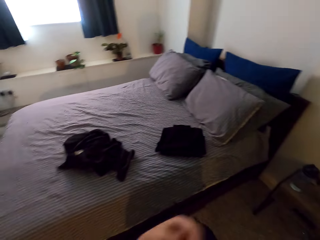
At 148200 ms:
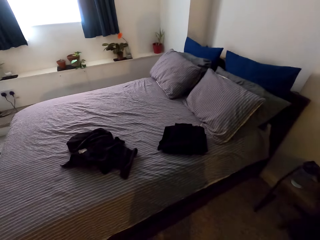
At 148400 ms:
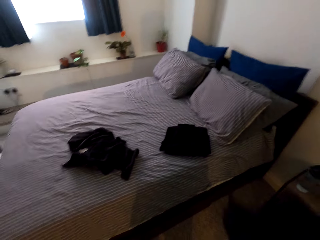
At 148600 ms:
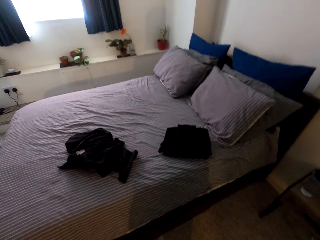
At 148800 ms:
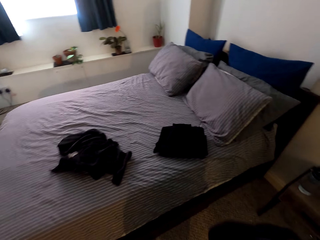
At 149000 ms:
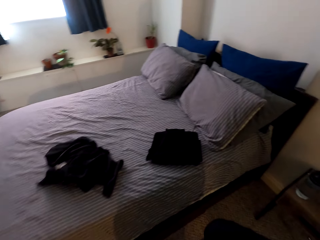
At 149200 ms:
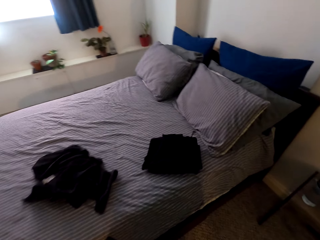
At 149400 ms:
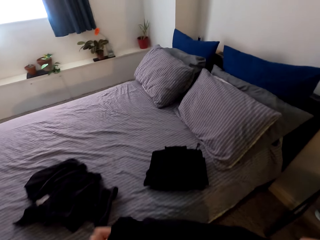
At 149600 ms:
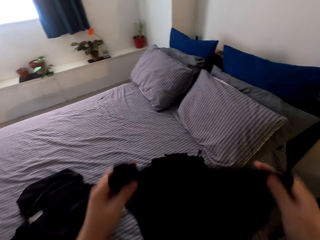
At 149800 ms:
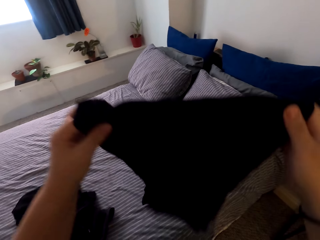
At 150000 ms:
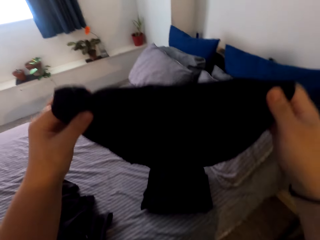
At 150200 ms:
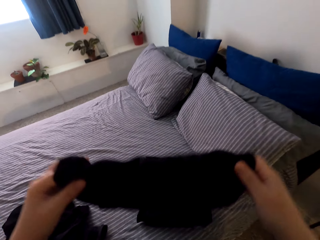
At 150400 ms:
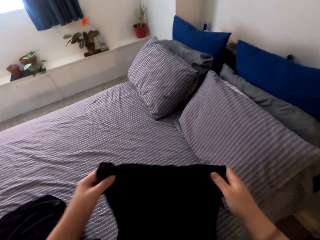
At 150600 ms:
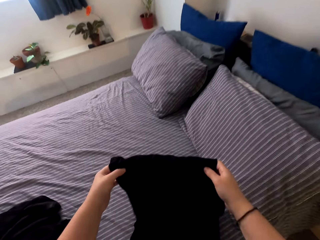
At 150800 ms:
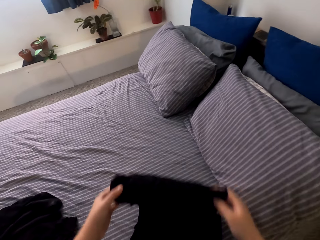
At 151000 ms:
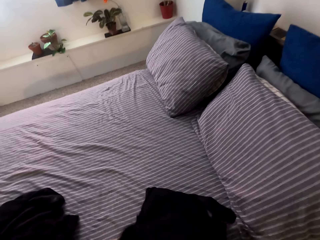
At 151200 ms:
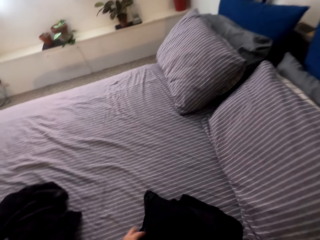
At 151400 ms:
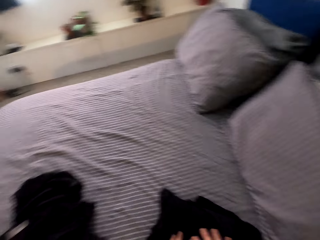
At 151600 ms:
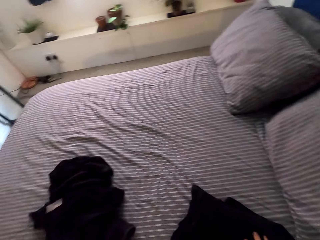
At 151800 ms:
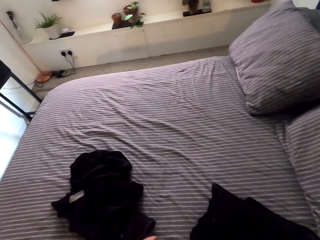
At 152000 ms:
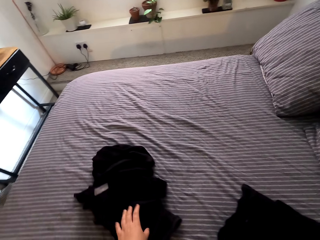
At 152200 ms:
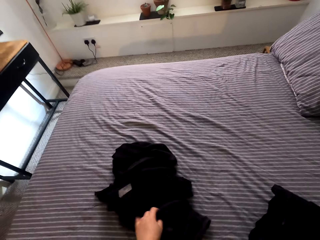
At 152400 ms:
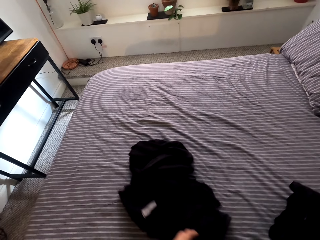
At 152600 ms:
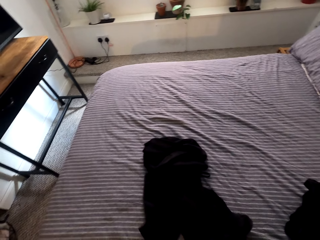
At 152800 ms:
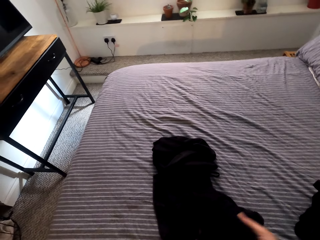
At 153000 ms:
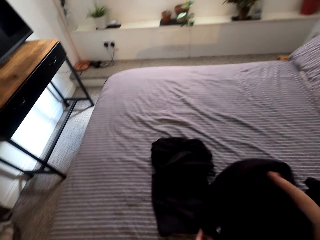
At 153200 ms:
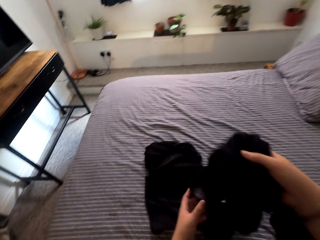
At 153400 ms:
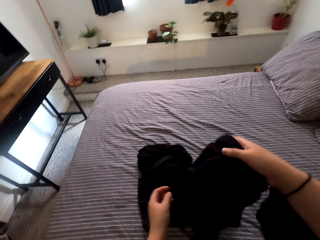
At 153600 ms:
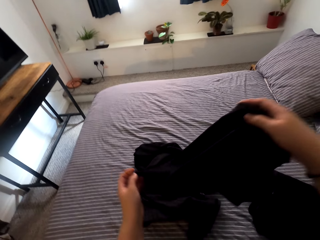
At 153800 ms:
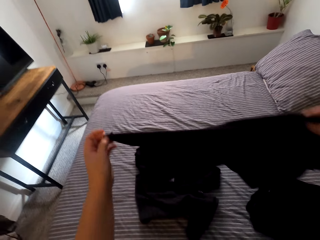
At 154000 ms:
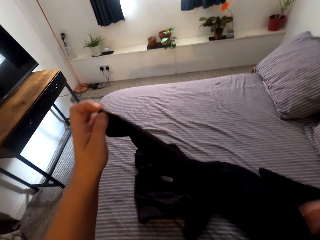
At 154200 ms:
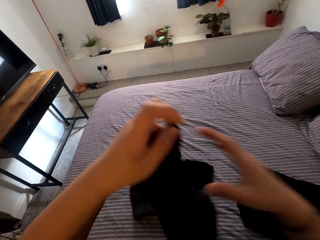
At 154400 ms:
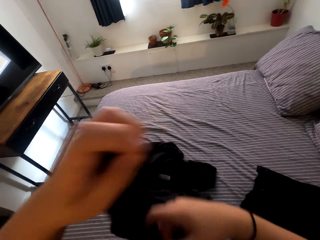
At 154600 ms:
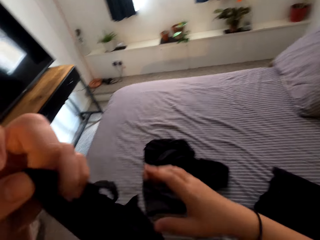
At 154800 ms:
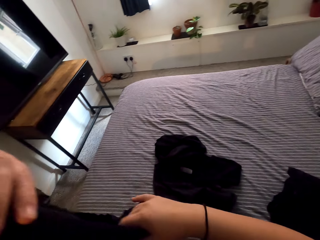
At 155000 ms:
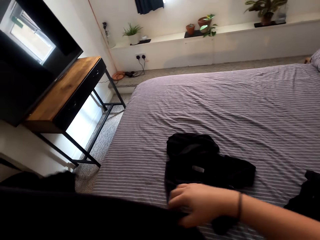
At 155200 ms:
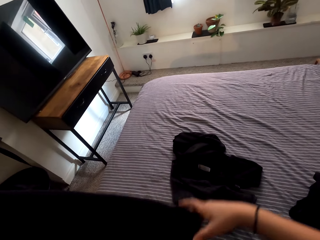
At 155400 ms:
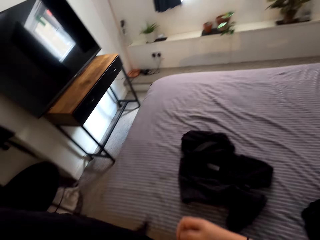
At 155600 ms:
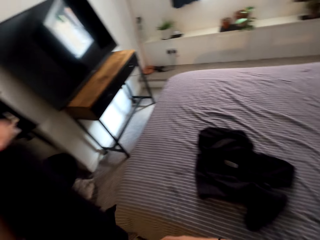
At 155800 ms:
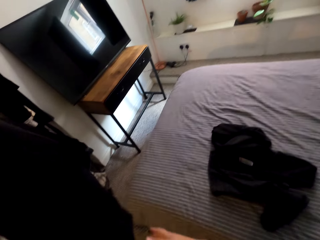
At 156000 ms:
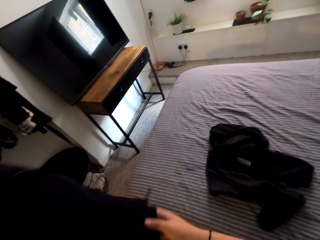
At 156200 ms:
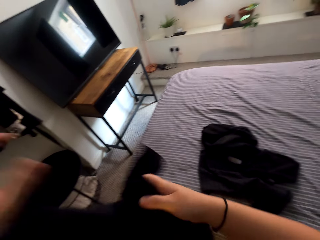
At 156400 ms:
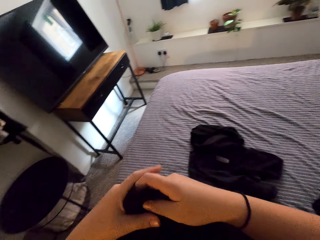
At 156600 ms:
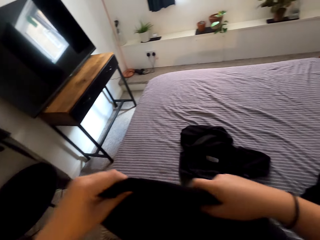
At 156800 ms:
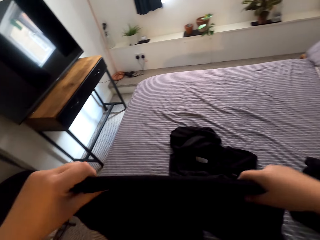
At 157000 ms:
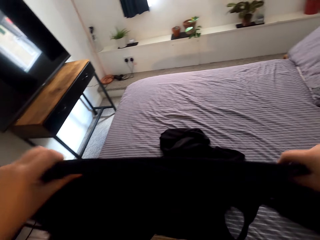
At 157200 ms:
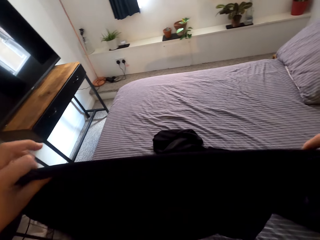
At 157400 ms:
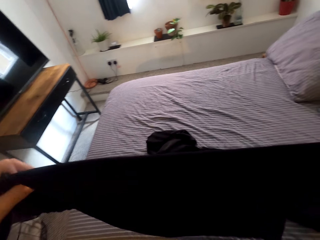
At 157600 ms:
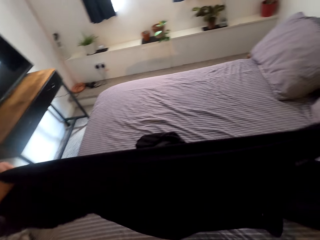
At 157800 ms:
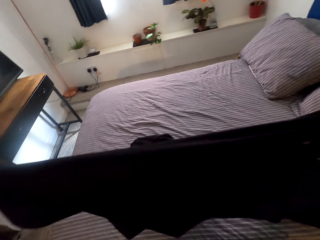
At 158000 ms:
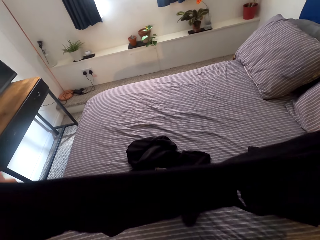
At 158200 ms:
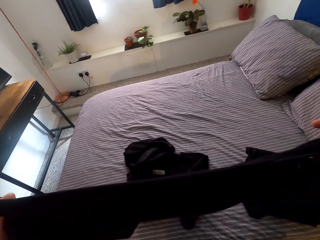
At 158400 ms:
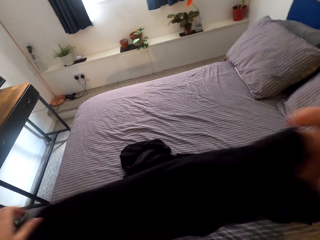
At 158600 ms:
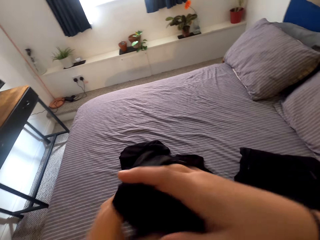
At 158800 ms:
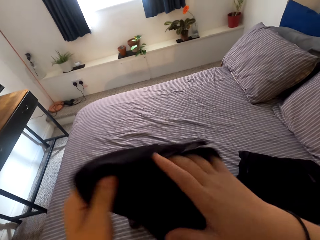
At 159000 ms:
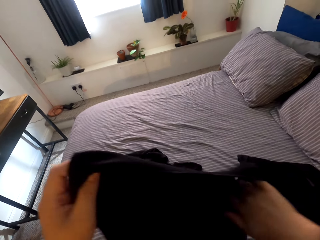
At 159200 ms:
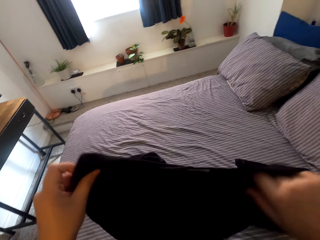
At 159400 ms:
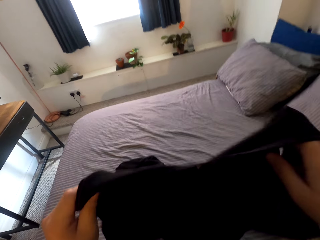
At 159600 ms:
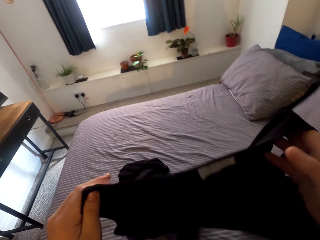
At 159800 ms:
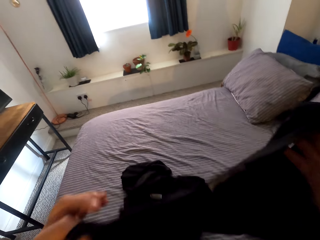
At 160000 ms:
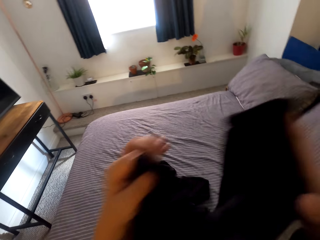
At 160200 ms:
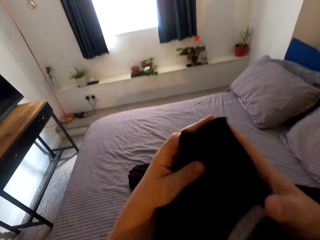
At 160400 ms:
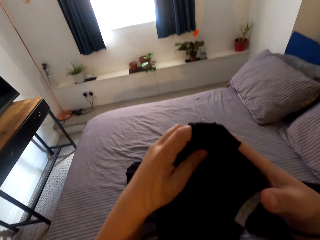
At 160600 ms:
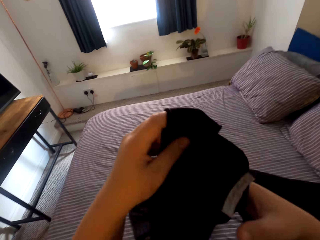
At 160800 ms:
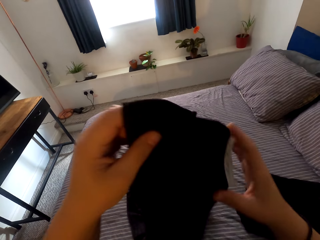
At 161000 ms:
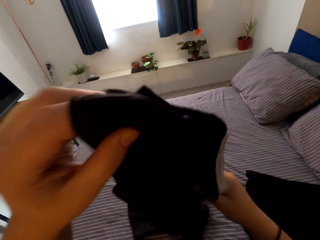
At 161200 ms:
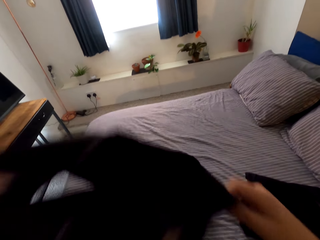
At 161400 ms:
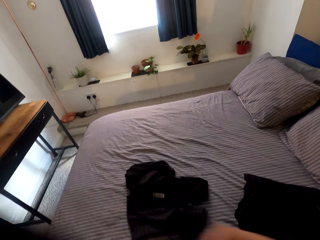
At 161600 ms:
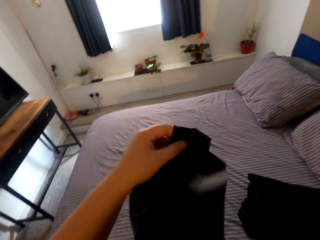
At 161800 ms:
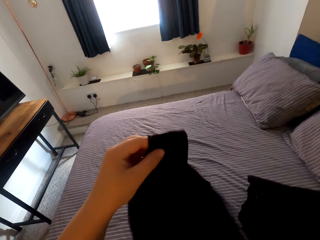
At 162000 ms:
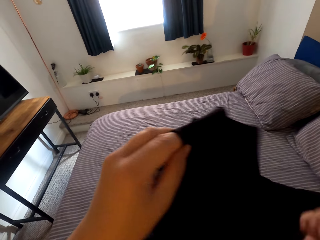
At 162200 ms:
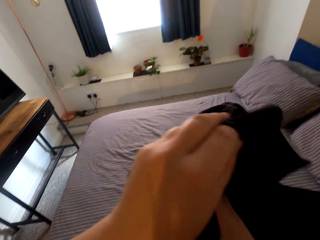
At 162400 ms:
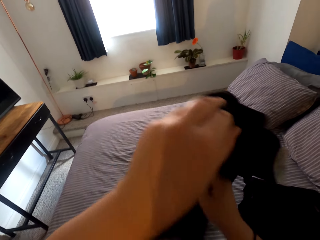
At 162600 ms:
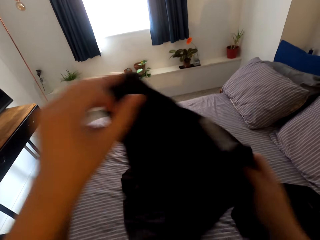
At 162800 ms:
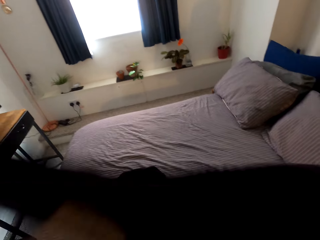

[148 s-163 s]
The camera wearer folds cloths. They pick a cloth. They fold the cloth. They stretch the cloth.

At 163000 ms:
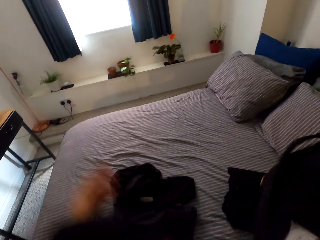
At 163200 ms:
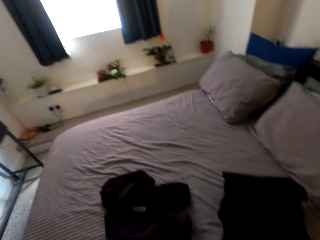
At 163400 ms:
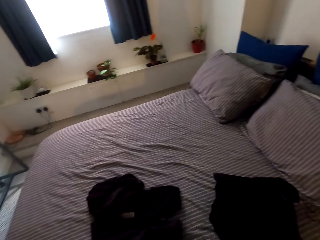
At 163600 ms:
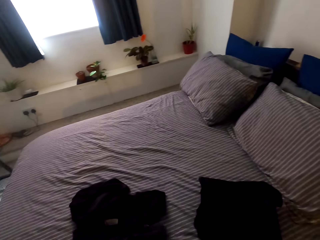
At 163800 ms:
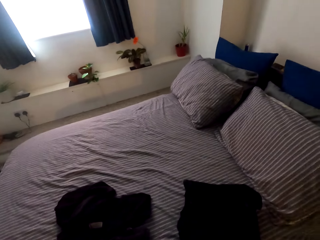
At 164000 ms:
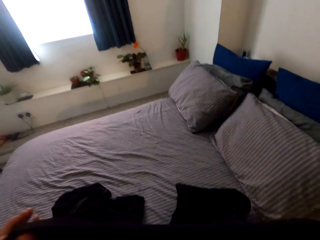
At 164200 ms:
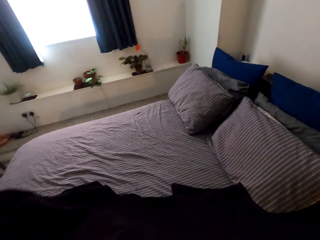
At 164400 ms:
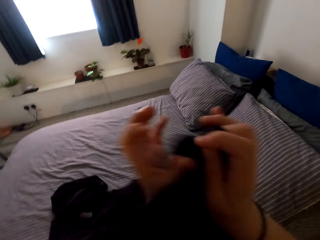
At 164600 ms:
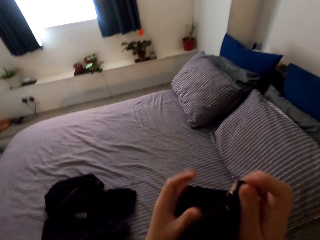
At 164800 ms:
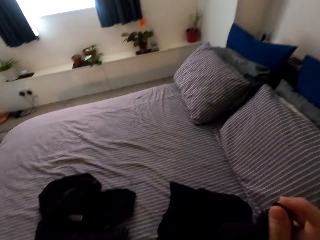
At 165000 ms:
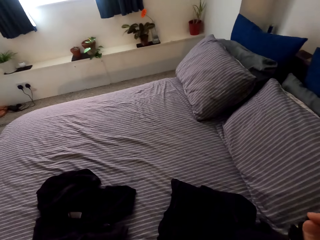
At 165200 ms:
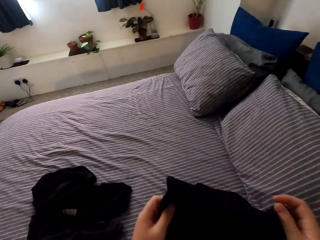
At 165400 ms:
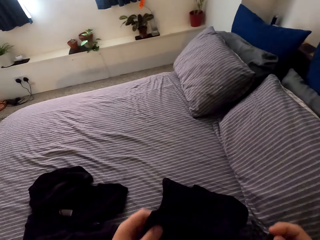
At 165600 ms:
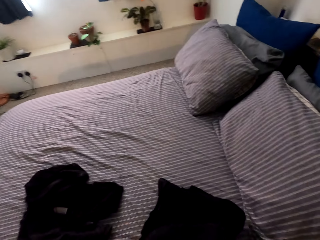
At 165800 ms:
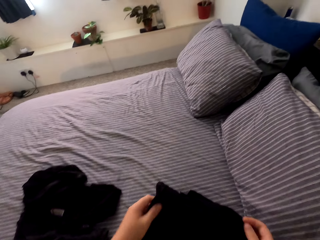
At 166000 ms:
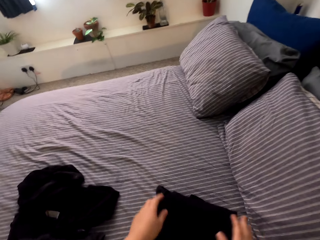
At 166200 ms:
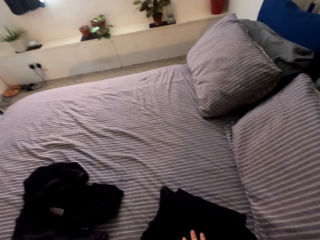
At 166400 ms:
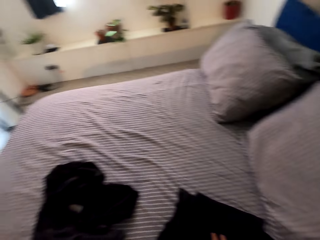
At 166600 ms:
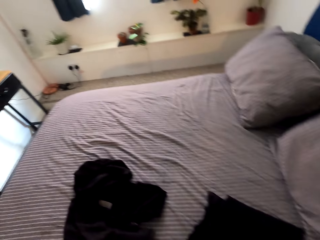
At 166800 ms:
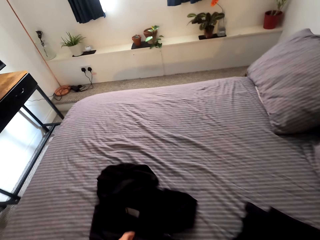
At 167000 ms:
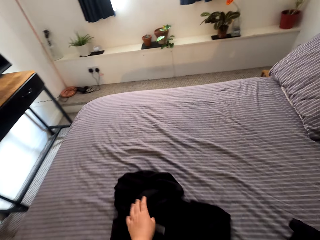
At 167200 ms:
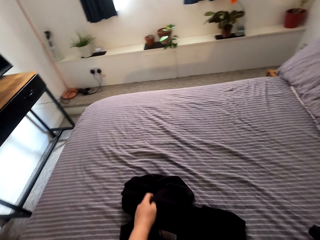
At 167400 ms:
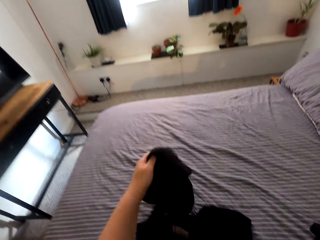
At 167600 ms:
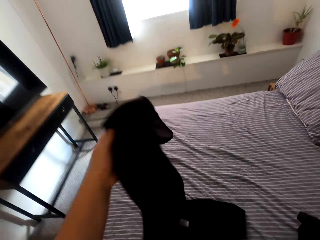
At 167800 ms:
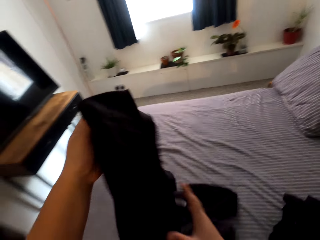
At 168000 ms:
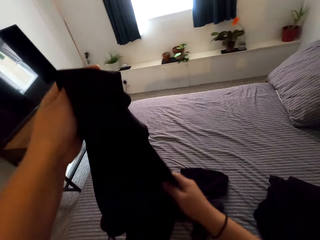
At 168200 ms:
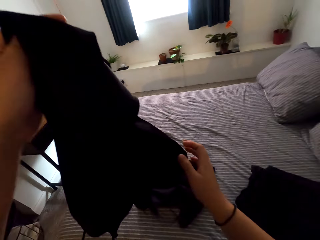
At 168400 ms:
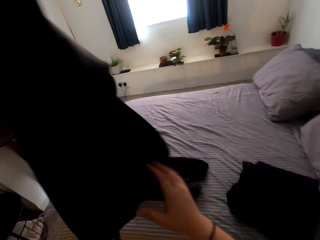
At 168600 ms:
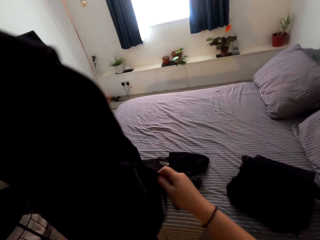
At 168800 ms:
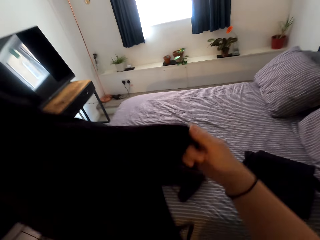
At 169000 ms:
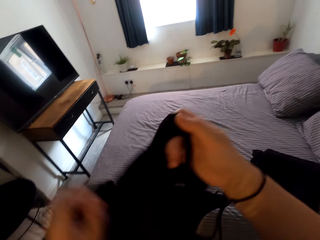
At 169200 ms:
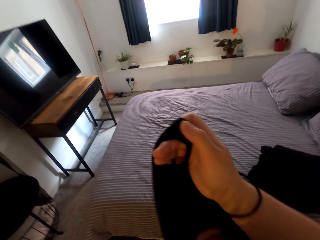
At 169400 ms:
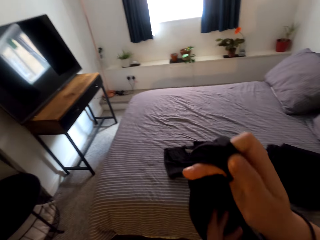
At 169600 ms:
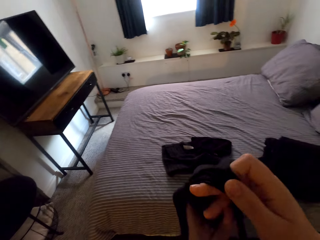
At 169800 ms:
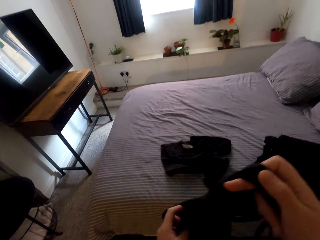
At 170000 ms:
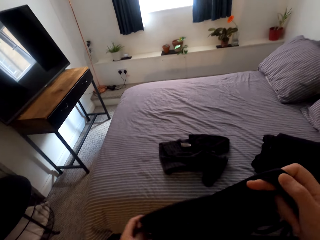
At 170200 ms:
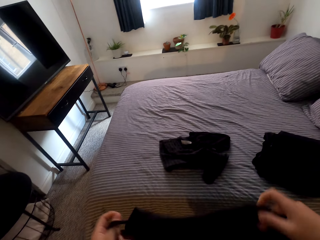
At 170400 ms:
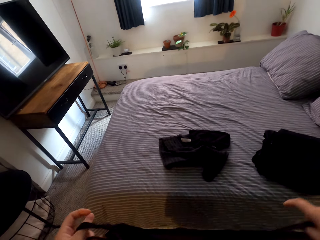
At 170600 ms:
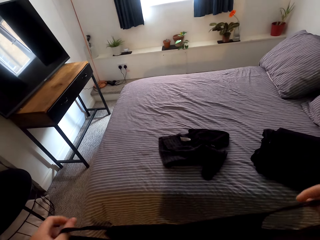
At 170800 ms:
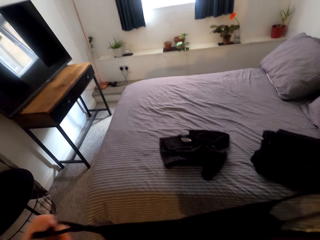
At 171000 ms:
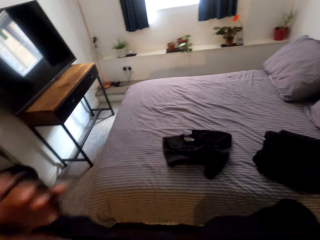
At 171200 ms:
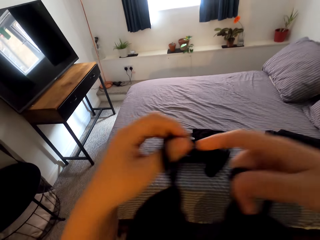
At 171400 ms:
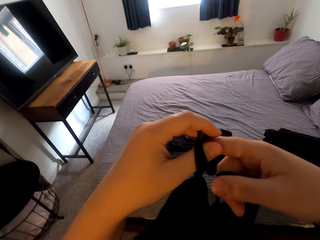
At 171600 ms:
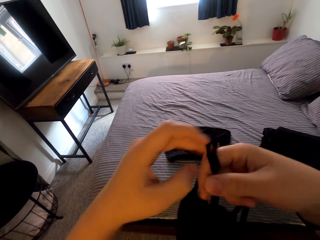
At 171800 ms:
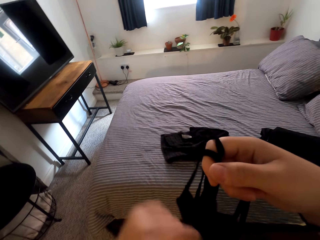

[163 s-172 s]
The camera wearer picks a cloth. They fold the cloth.
